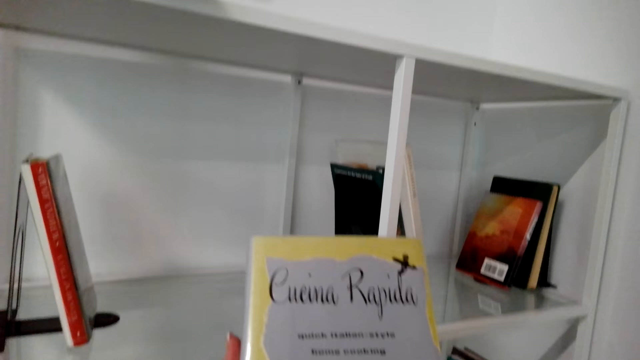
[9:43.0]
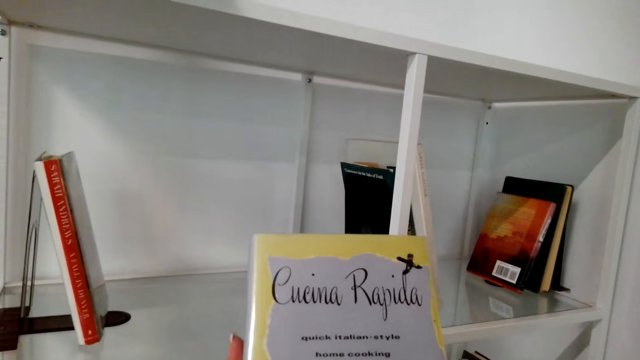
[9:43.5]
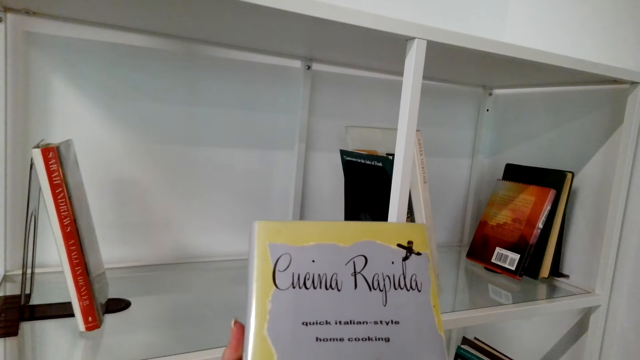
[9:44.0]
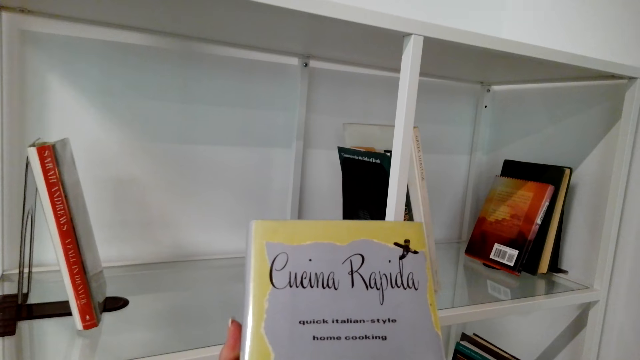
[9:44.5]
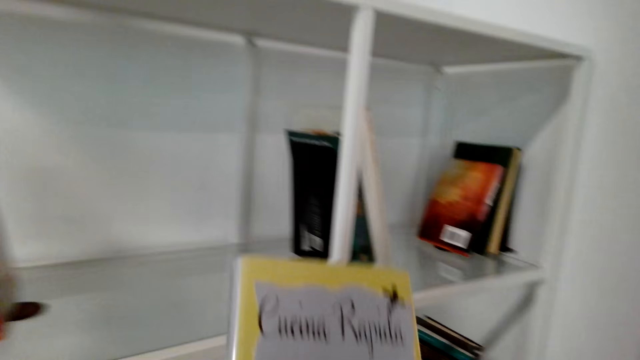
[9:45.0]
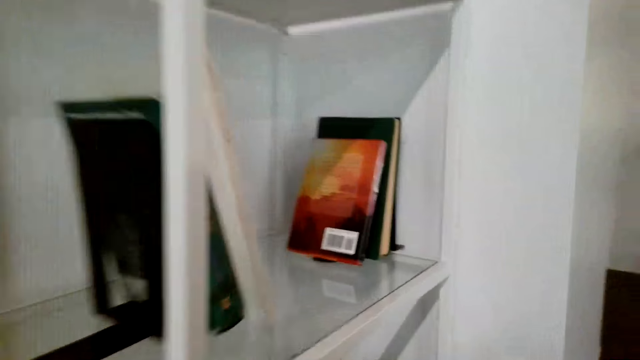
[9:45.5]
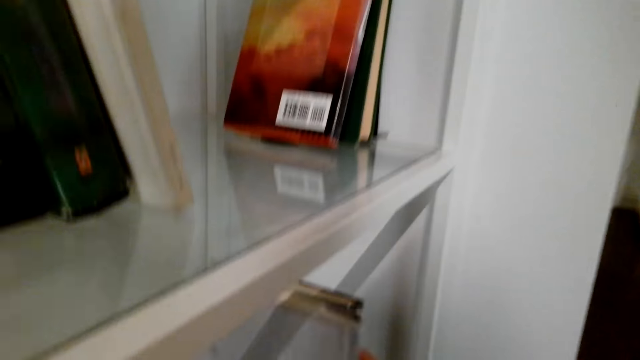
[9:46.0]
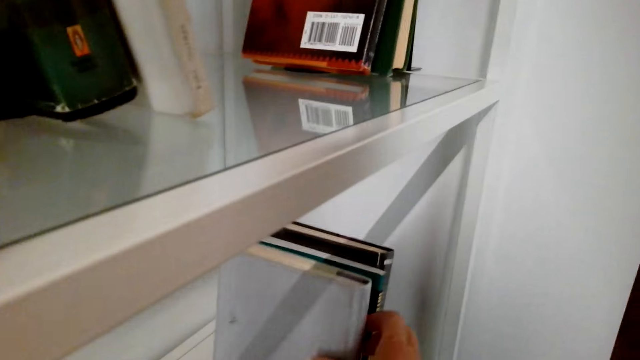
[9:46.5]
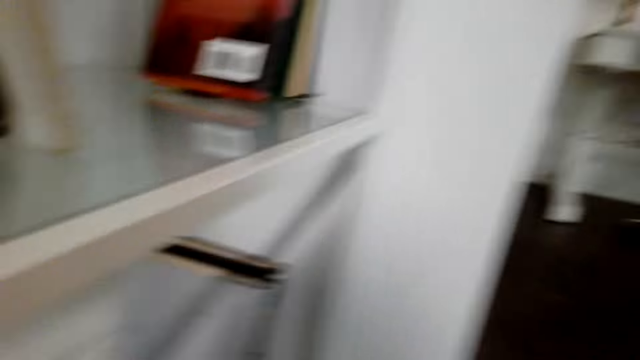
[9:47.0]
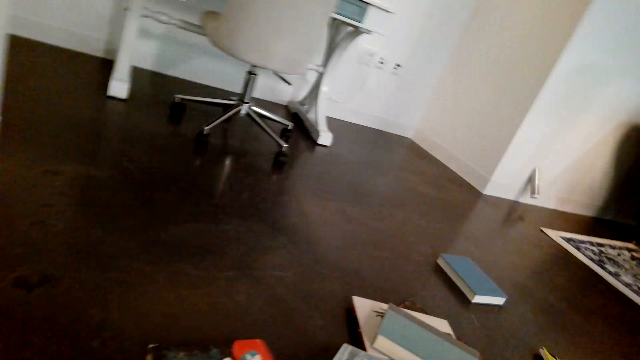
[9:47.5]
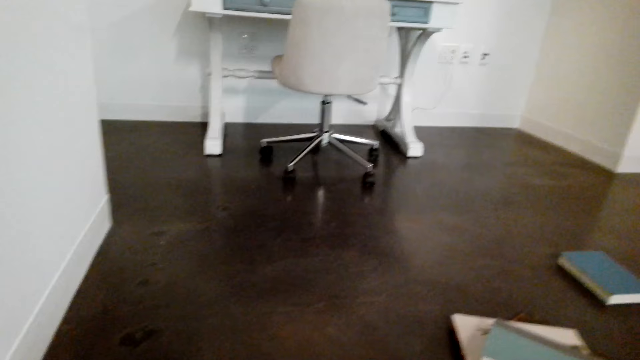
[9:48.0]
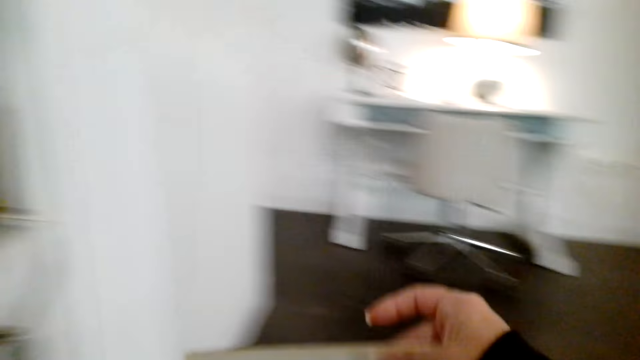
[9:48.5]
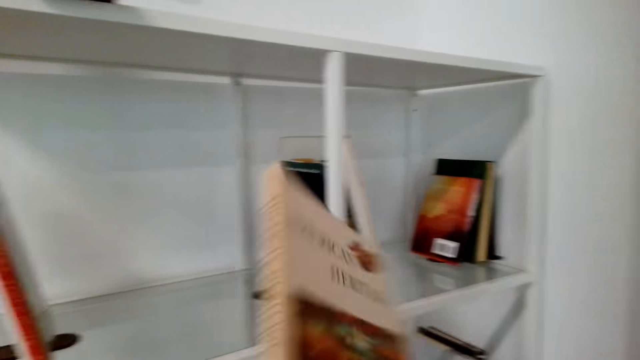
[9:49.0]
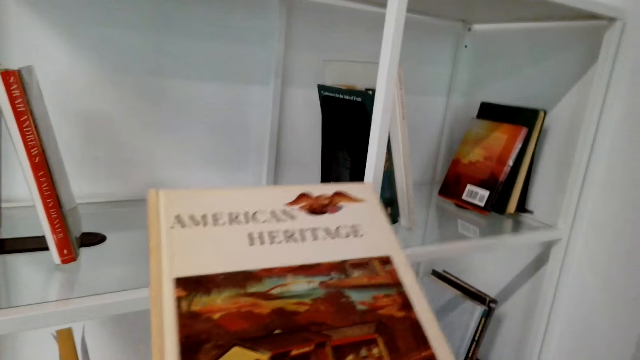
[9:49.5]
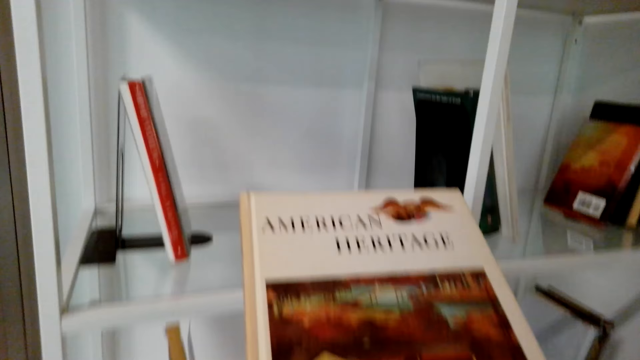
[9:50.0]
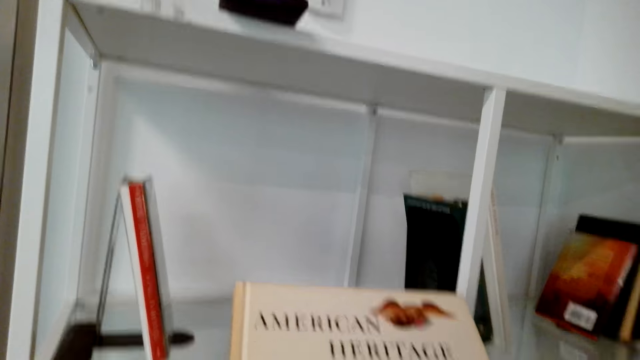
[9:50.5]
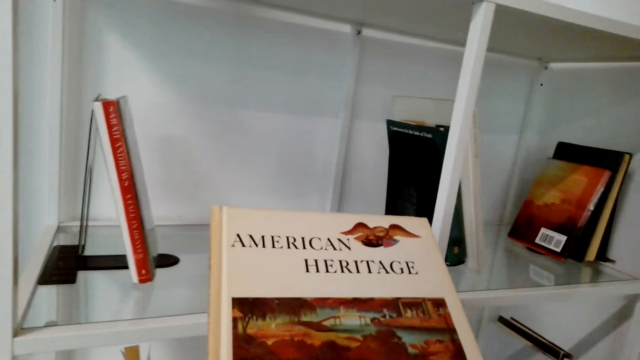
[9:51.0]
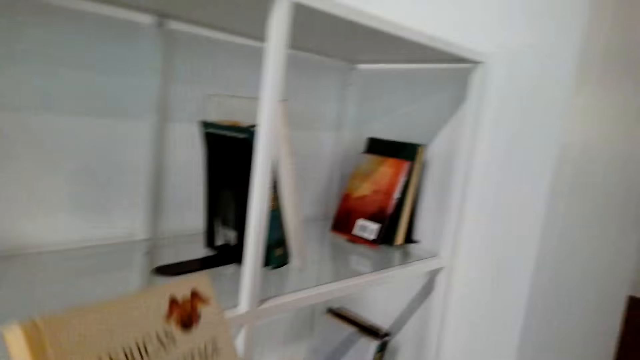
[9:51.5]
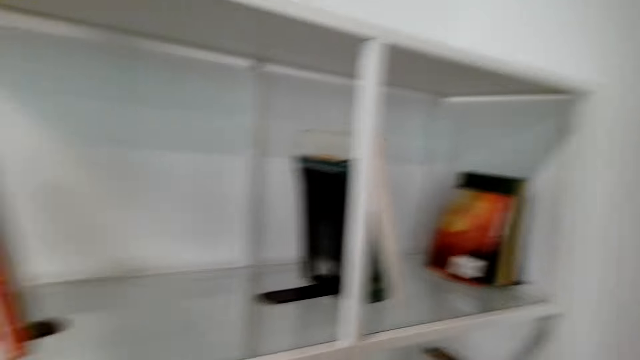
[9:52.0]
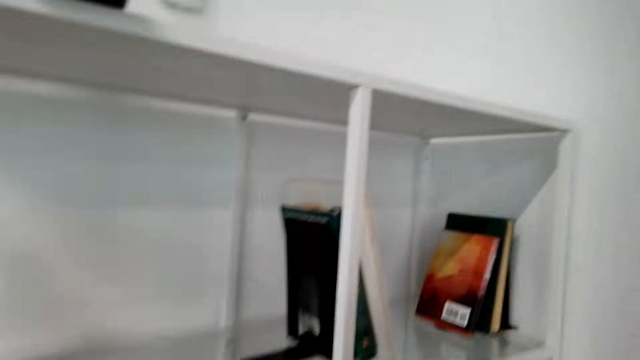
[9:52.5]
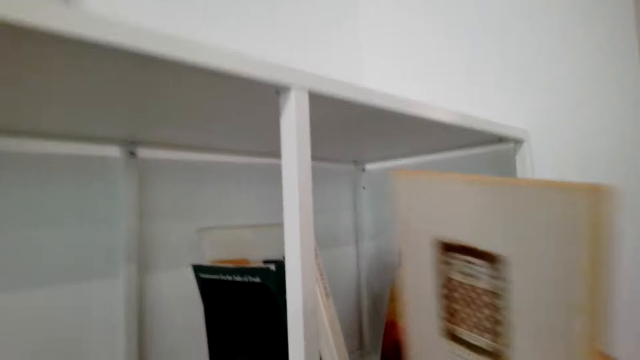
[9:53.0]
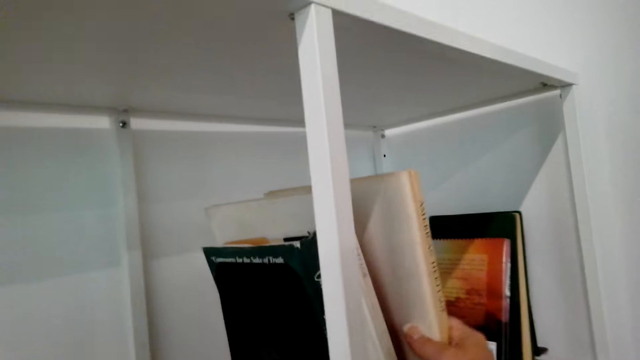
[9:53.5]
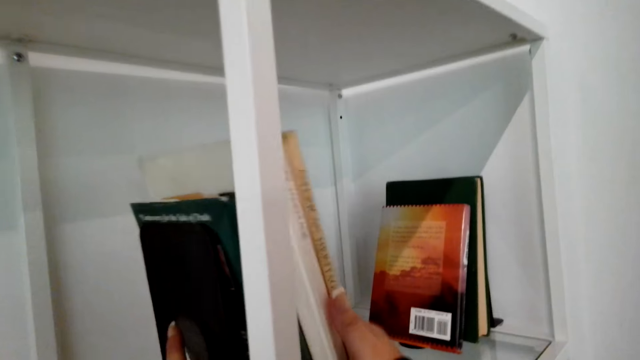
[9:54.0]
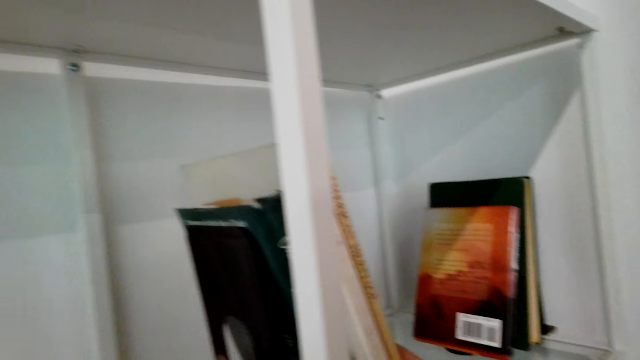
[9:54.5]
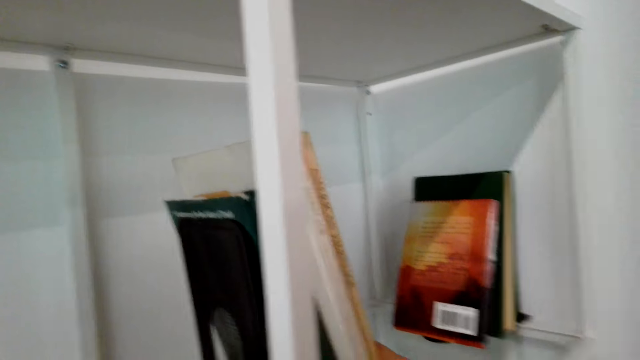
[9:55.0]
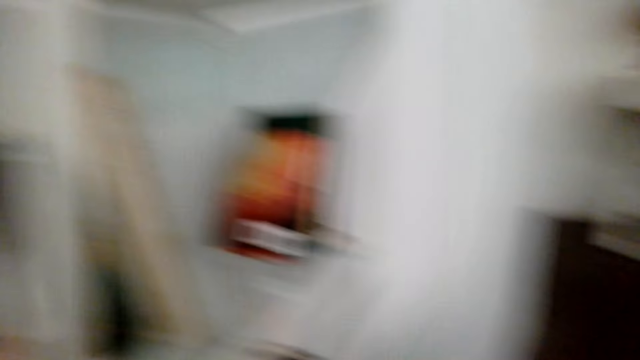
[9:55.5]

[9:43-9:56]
The camera wearer picks a book and puts the book in the shelf. They pick books from the floor and arrange the books in the shelves. They sing and talk. They put a book in the shelf.

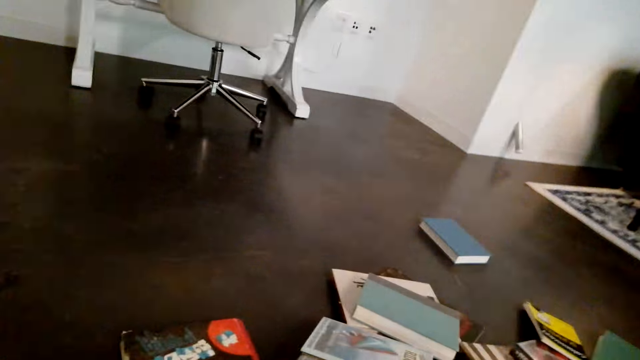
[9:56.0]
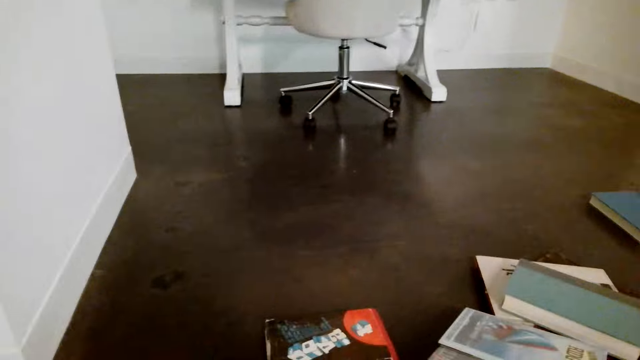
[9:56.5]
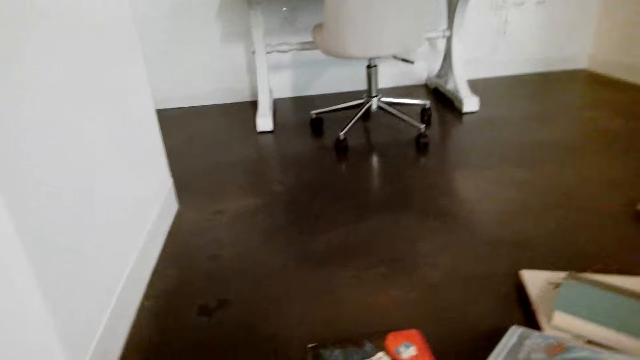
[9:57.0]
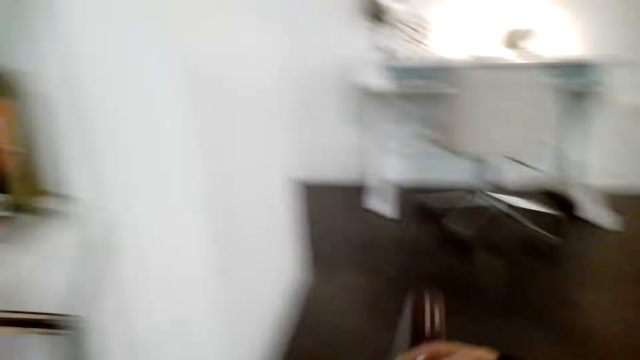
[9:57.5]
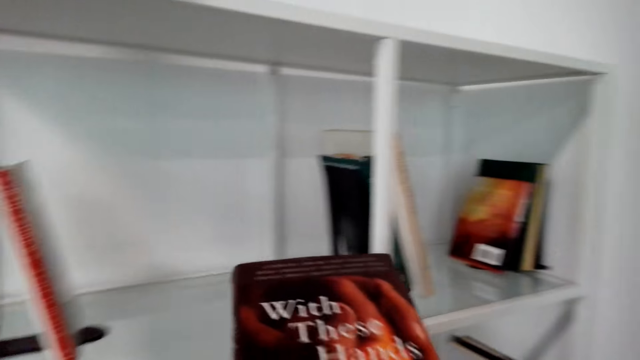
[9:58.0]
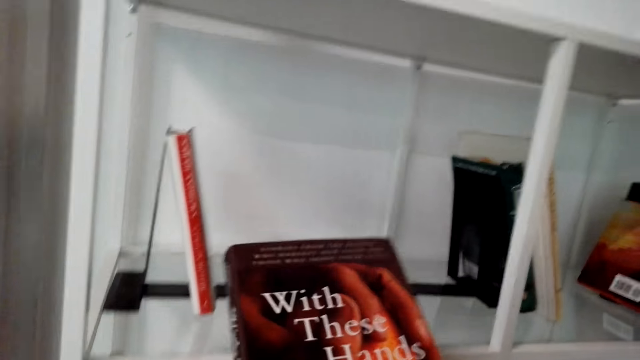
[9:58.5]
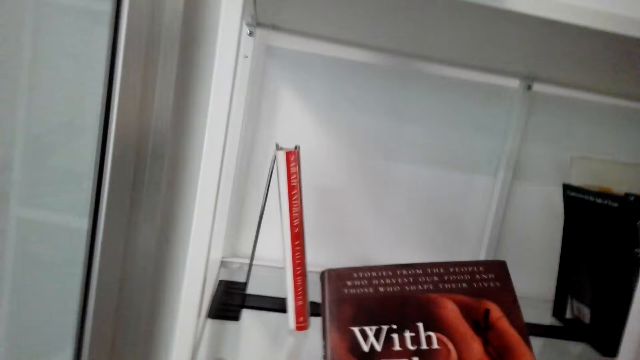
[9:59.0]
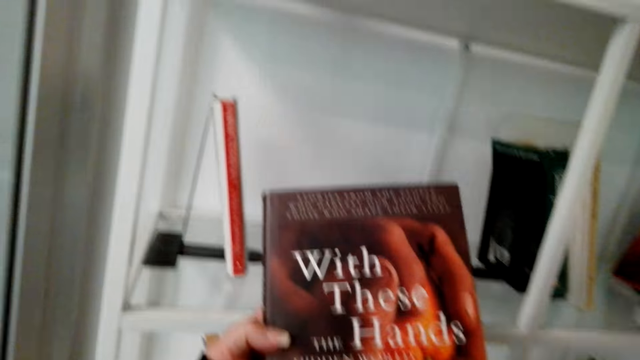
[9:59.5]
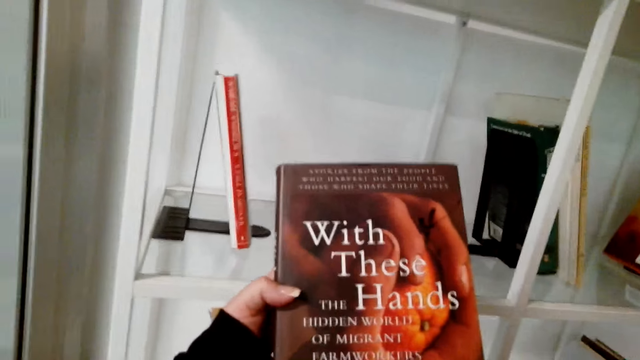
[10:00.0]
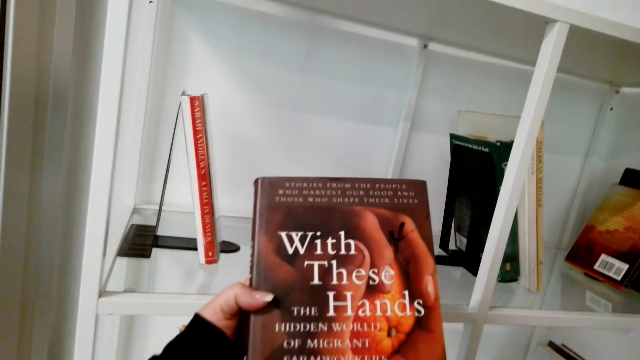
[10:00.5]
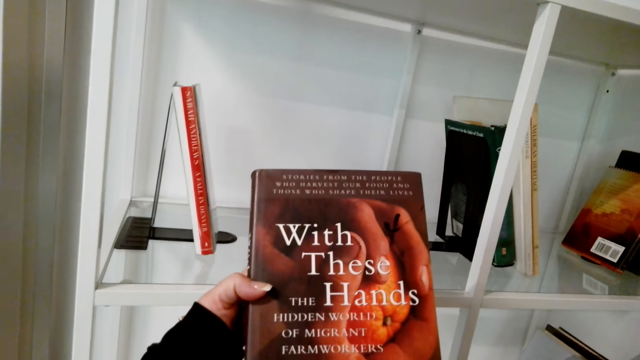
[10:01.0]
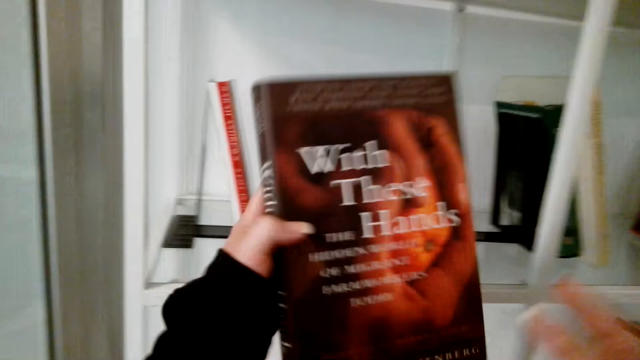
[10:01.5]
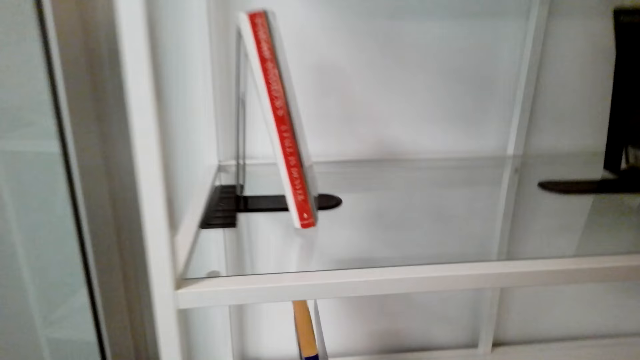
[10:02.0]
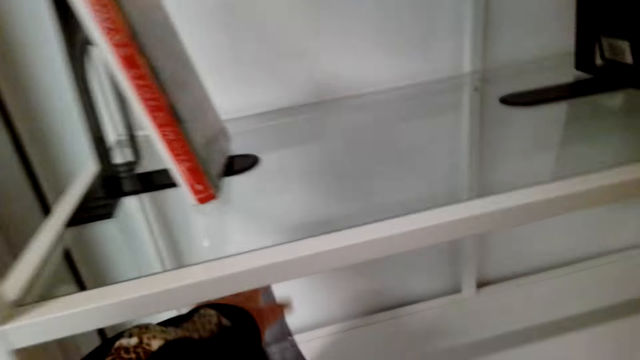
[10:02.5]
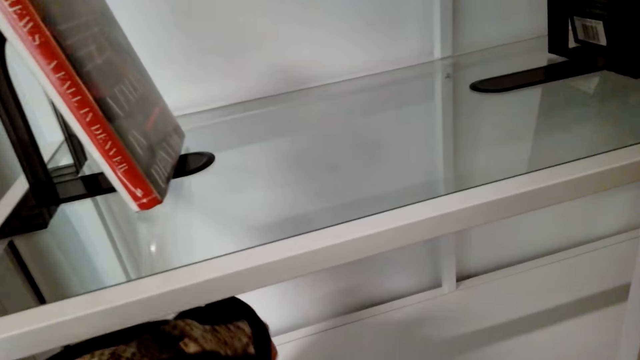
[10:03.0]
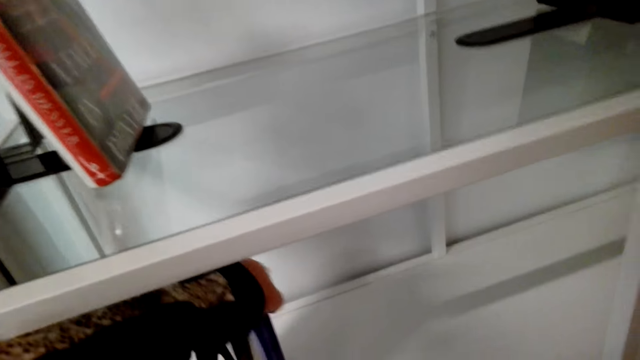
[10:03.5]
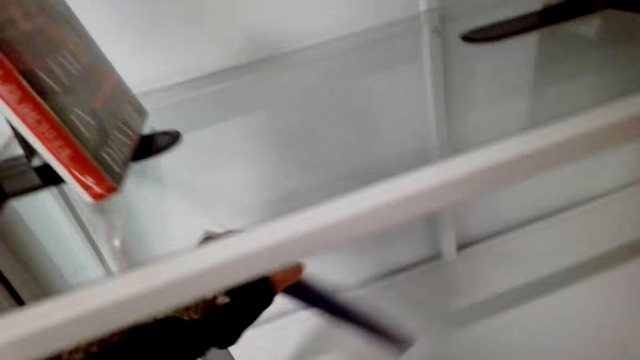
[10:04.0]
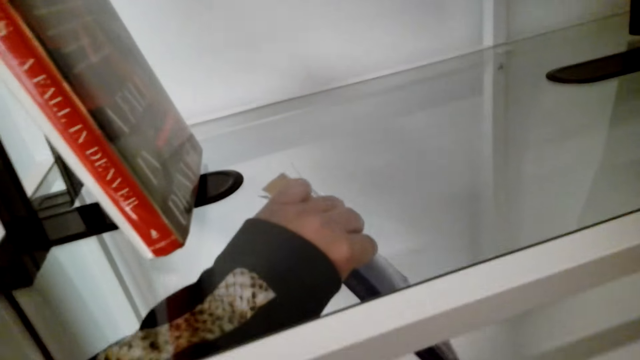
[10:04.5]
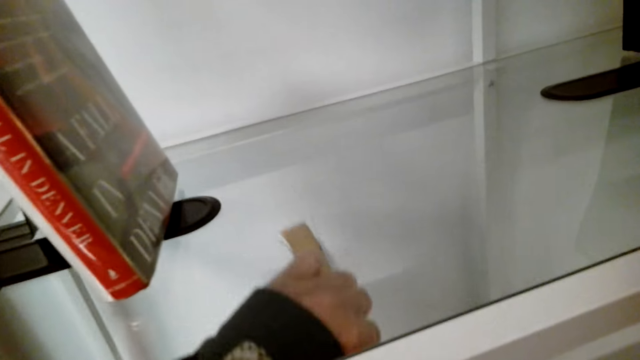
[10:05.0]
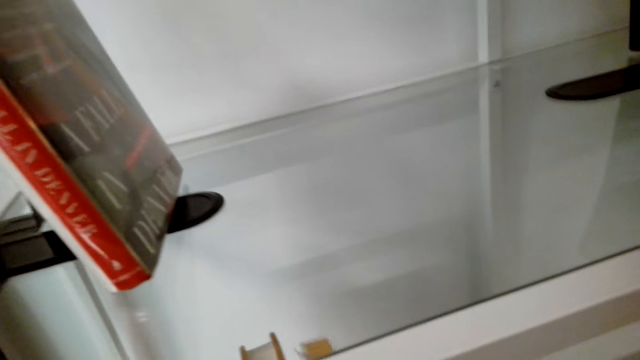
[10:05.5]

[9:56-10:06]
The camera wearer picks books from the floor. They sing. They arrange the books in the shelves. They sing. They put a book in the shelf.
